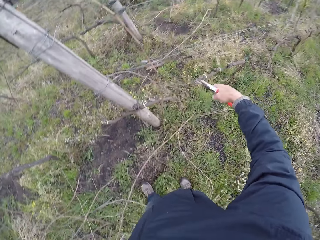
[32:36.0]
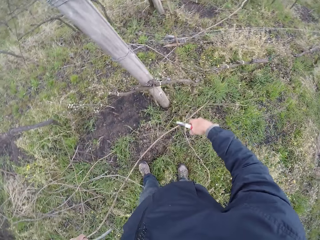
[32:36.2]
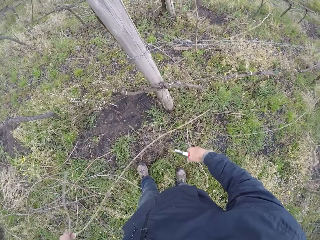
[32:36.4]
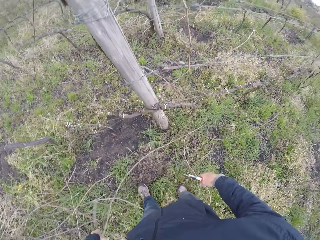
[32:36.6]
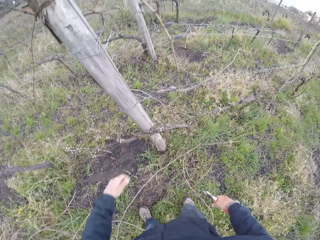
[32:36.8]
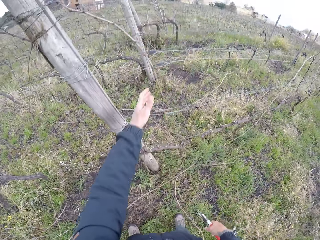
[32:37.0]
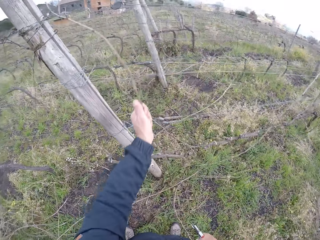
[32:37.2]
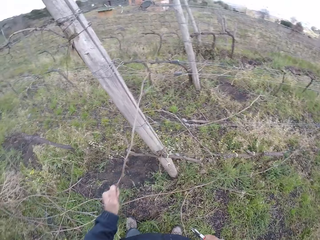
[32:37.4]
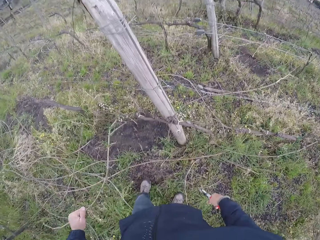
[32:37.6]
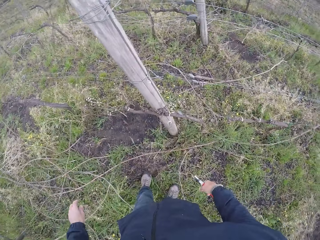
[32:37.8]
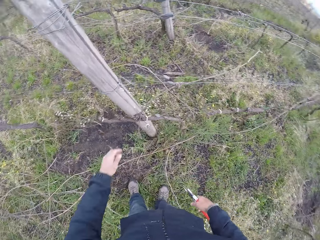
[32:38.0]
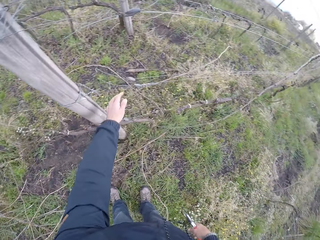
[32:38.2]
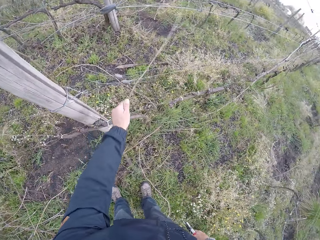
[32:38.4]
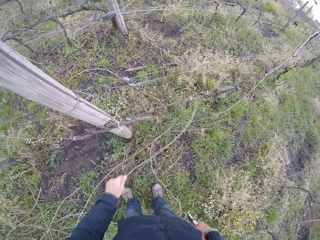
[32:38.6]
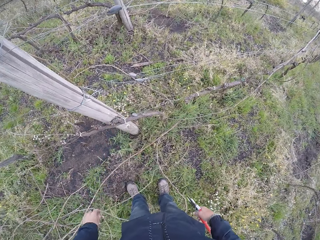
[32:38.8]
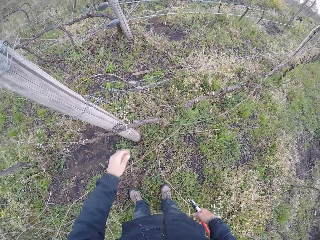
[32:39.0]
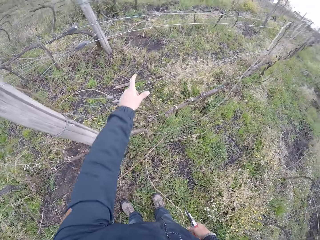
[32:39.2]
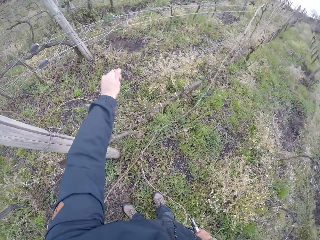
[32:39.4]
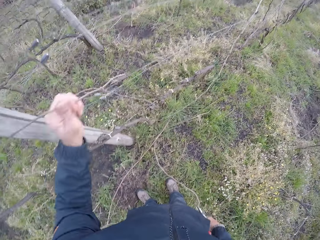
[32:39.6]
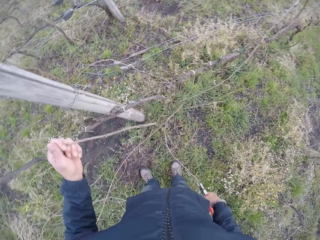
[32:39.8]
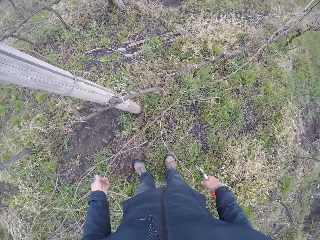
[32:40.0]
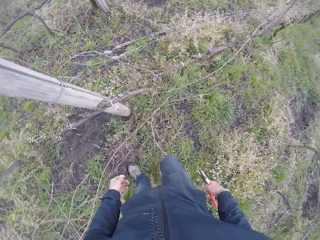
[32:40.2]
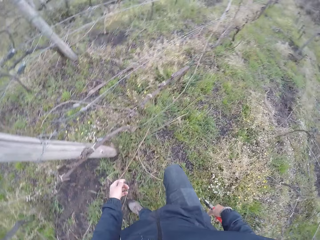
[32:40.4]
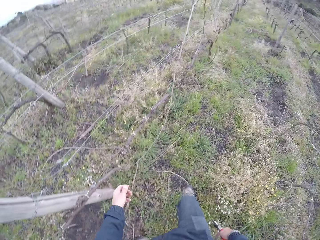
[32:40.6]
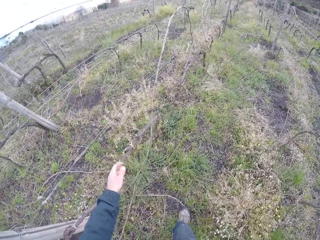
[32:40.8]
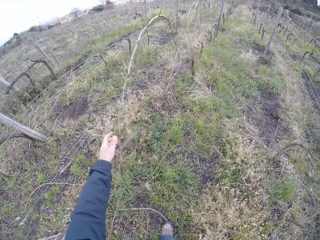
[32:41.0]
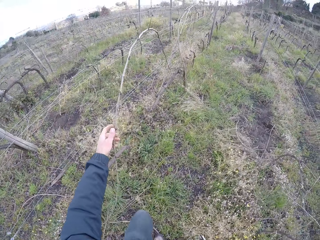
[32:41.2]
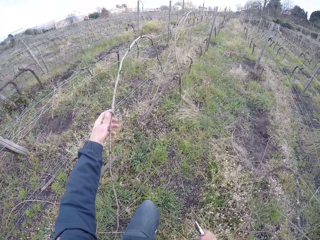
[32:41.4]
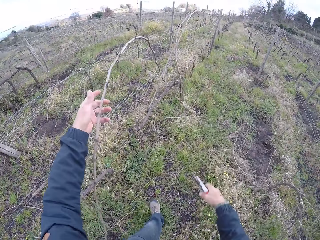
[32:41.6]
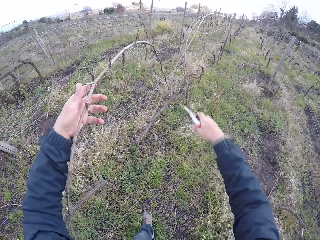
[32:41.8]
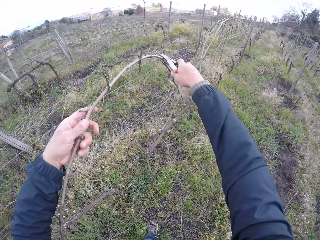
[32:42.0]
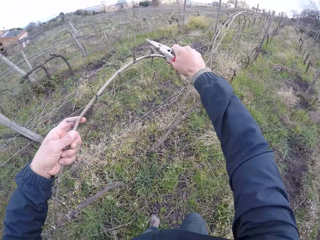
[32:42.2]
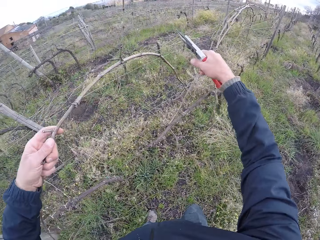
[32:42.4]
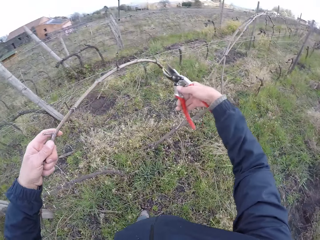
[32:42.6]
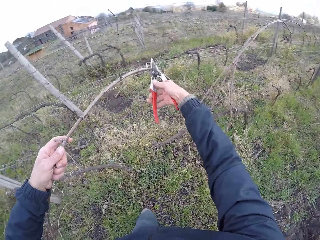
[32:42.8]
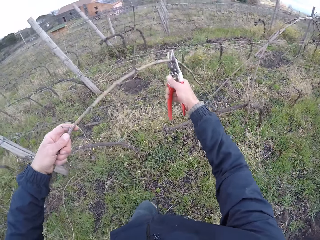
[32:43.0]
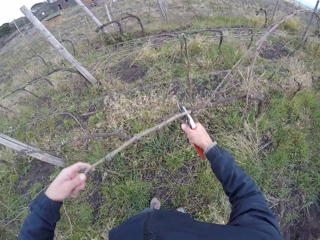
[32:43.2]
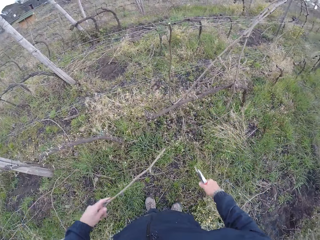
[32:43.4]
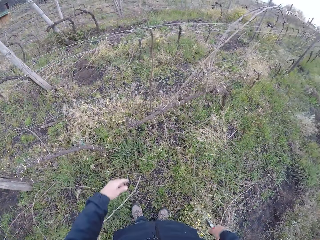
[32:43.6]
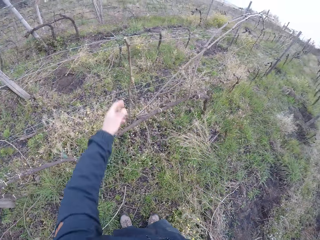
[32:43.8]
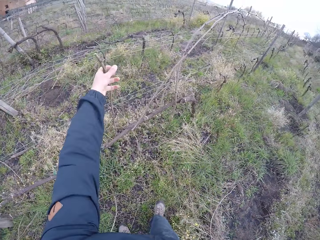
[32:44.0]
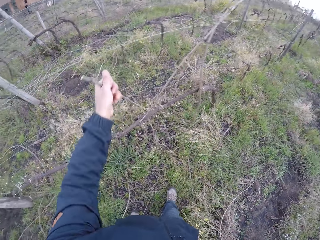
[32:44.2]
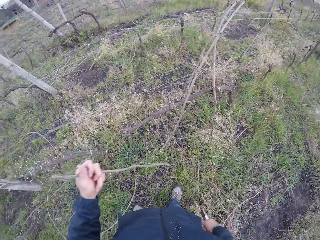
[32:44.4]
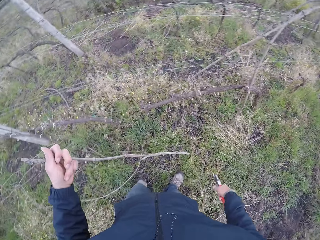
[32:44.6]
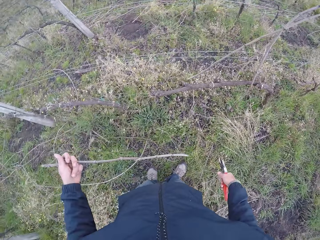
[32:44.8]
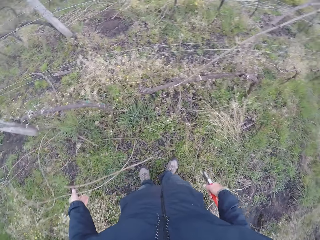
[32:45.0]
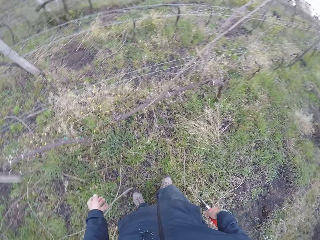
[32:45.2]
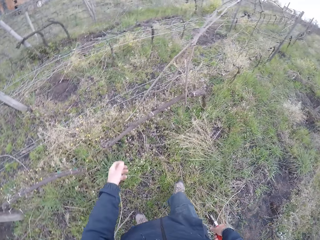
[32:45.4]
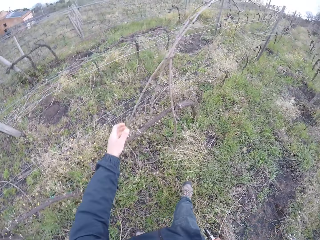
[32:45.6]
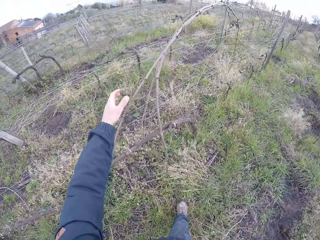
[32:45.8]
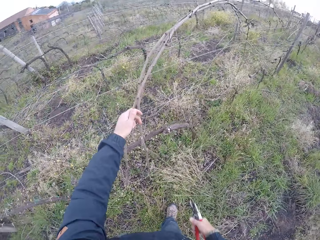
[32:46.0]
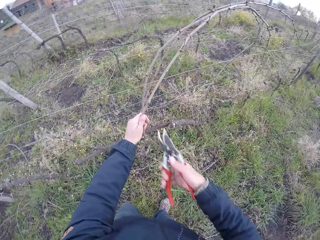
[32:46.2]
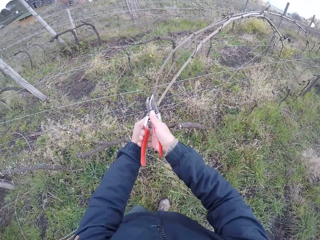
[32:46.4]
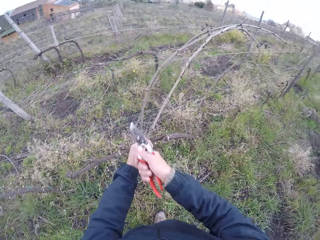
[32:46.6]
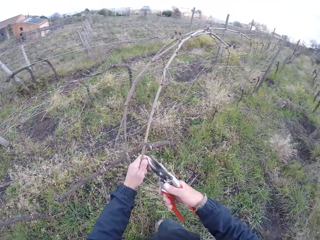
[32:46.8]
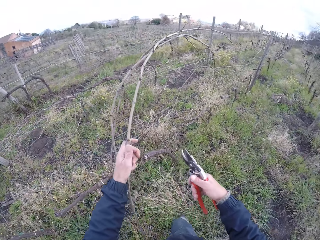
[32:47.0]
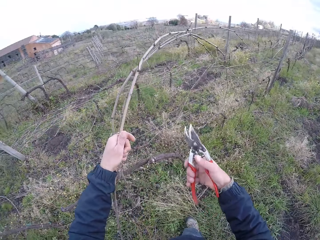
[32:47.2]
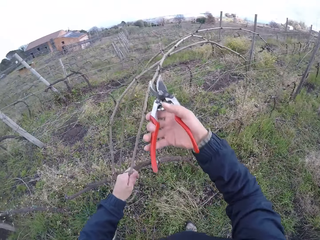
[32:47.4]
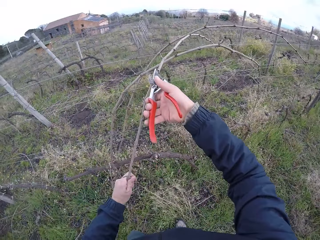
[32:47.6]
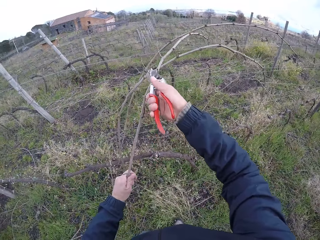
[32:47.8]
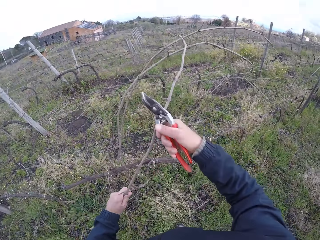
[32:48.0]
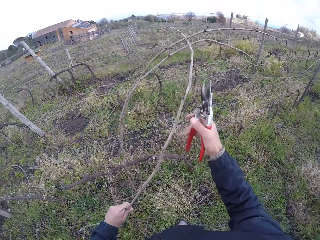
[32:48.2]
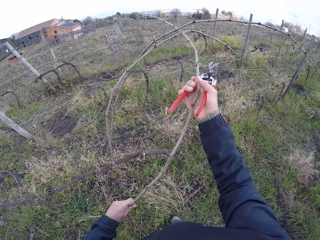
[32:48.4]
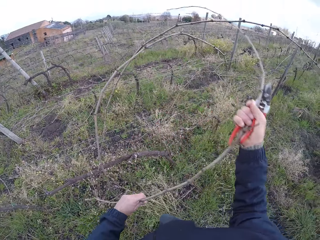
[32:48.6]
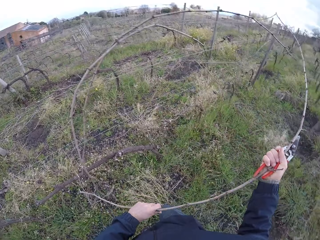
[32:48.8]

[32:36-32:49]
The camera wearer cuts the twig with the pruning shear in his right hand. He pulls a twig or stick from the barb wire with his left hand. He drops the twig to the ground with his left hand. He pulls a twig with his left hand from the barb wire. He drops the twig to the ground. He pulls a twig with his left hand from the barb wire. He throws the twig to the ground. He holds the stick. He trims the twig with the pruning shear in his right hand. He pulls a twig with his left hand from the barb wire. He cuts the twig with the pruning shear in his right hand. He drops the twig to the ground with his left hand. He picks a stick. He pulls a twig with his left hand from the barb wire. He drops the twig to the ground with his left hand. He pulls a twig with his left hand from the barb wire. He holds the stick. He trims the twig with the pruning shear in his right hand. He pulls the twig from the barb wire with both hands.

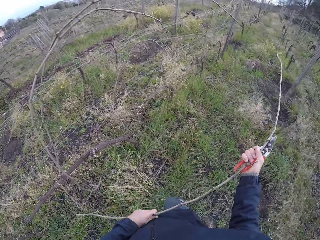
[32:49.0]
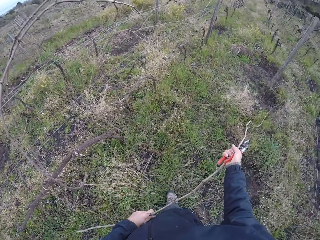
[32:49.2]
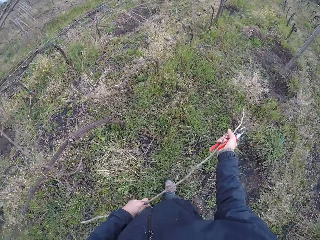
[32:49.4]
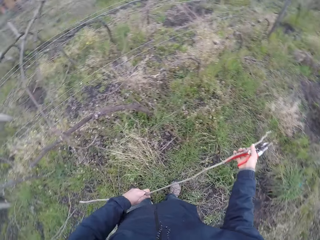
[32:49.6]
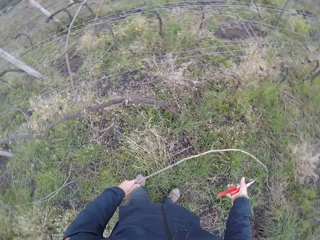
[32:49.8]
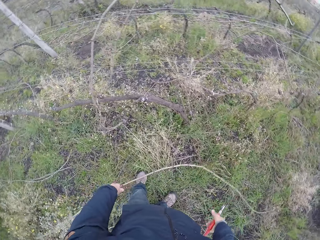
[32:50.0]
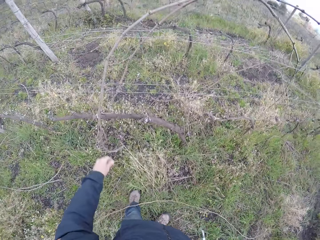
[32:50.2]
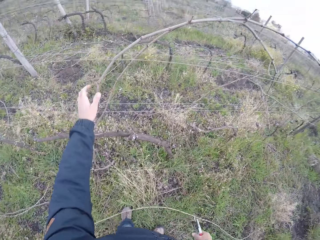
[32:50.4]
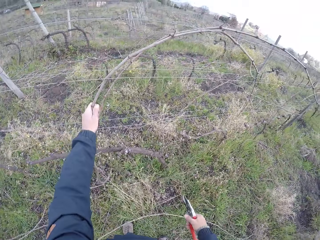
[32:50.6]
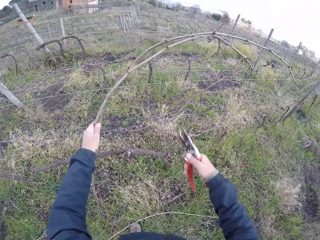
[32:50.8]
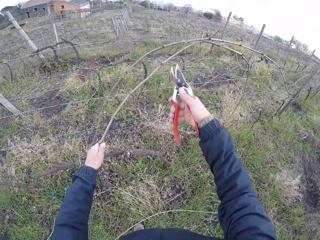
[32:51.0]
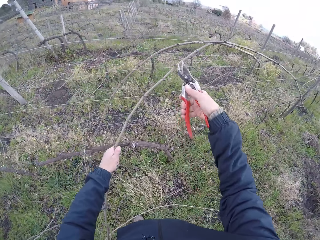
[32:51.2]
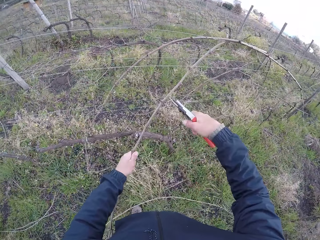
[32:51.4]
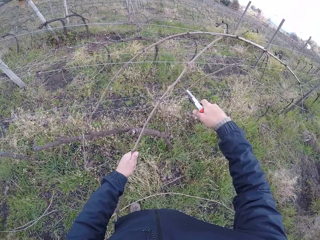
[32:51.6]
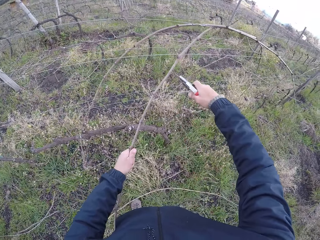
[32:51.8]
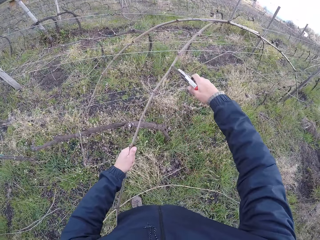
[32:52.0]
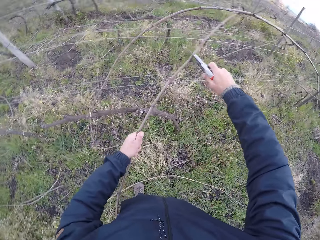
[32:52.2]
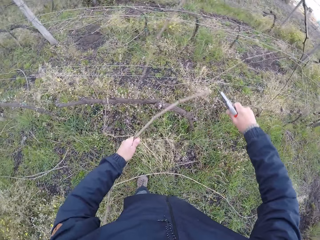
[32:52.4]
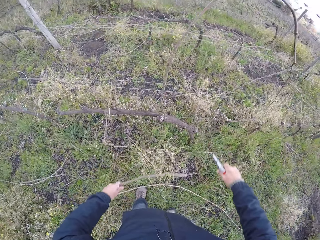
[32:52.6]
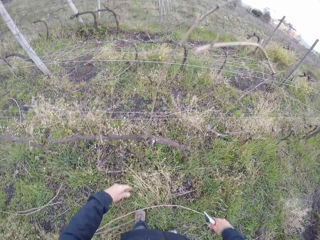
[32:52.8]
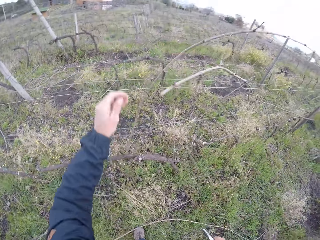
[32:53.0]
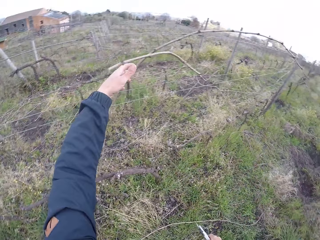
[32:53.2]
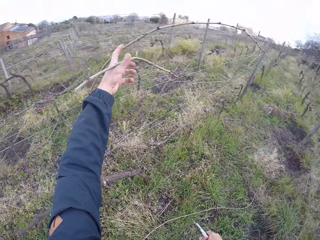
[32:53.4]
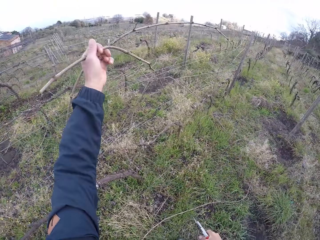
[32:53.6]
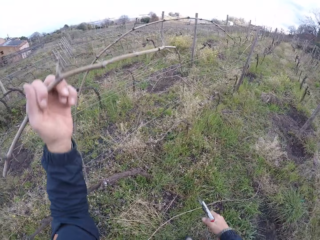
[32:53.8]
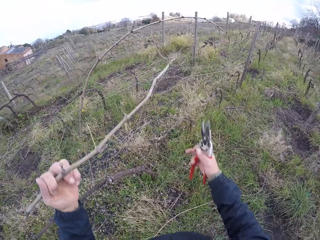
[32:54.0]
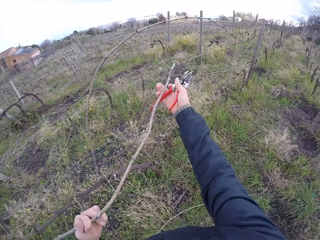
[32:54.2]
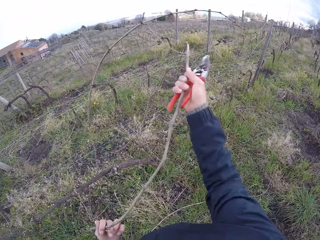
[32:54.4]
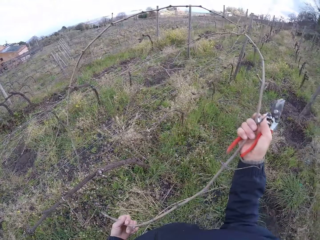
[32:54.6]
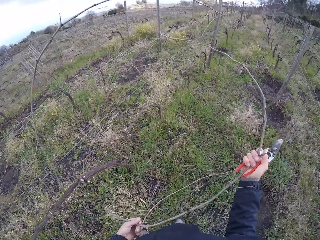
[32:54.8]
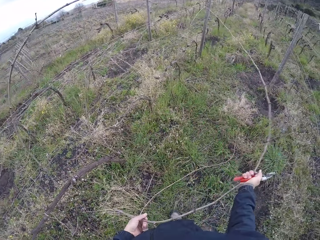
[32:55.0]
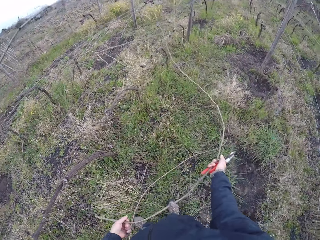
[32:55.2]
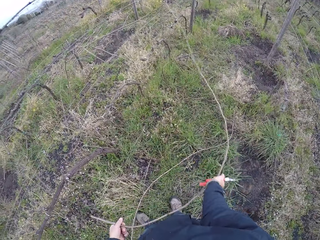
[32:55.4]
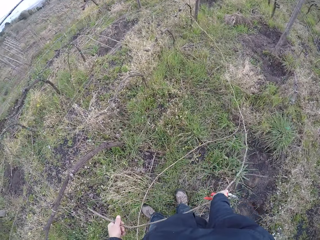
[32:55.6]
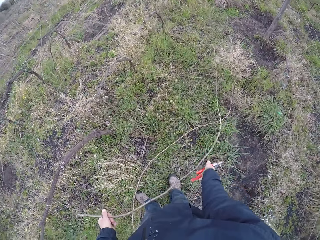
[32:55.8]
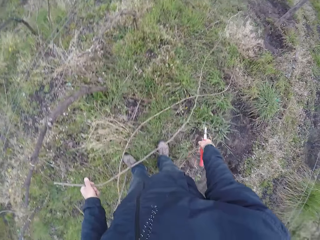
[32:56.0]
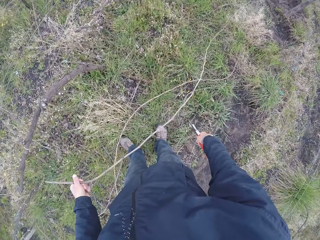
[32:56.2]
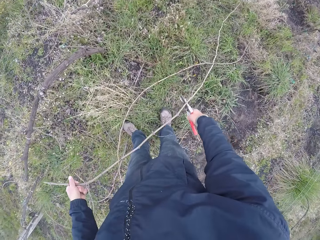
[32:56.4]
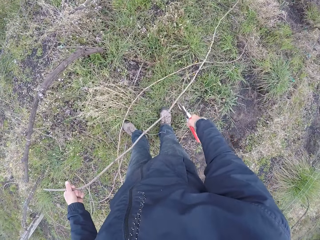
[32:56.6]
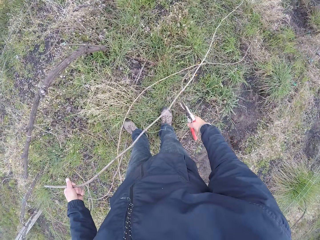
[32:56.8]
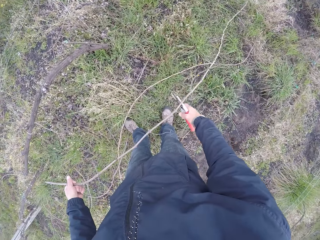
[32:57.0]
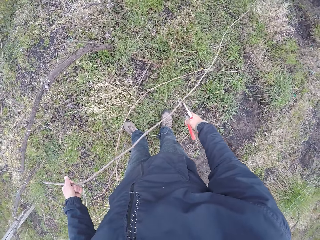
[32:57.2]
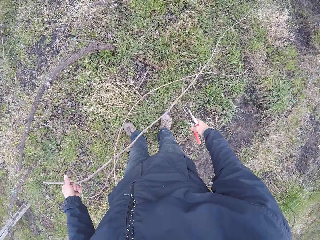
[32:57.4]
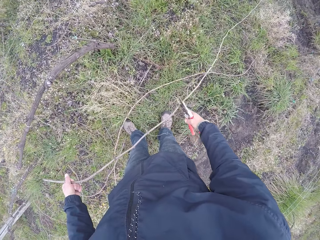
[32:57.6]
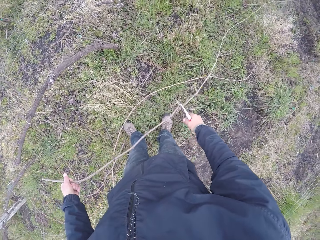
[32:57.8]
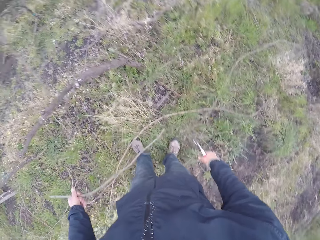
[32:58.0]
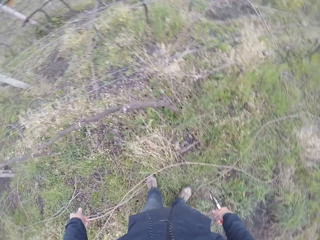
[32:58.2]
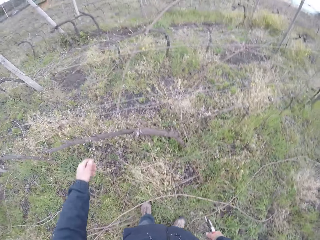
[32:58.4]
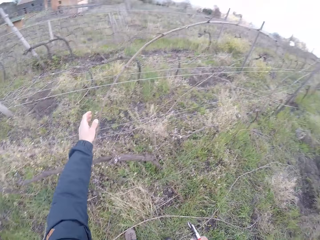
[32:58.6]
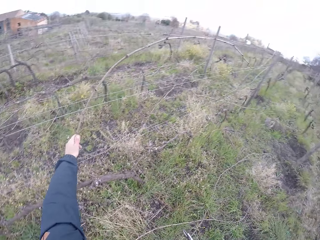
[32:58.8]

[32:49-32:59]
The camera wearer drops the twig to the ground with both hands. He pulls a twig or stick with his left hand from the barb wire. He holds the stick. He trims the twig with the pruning shear in his right hand. He cuts the twig with the pruning shear in his right hand. He drops the twig to the ground with his left hand. He pulls a twig with his left hand from the barb wire. He holds the stick. He pulls a twig with his right hand from the barb wire. He cuts the twig with the pruning shear in his right hand. He drops the twig to the ground.
